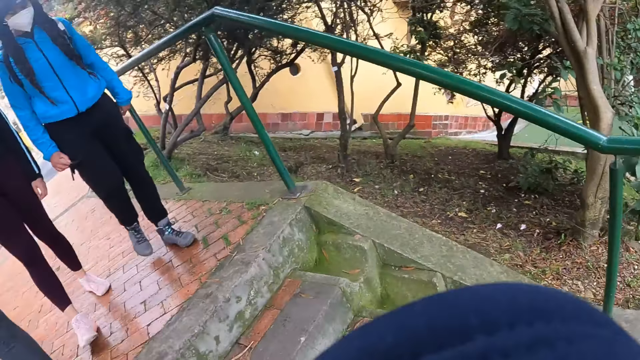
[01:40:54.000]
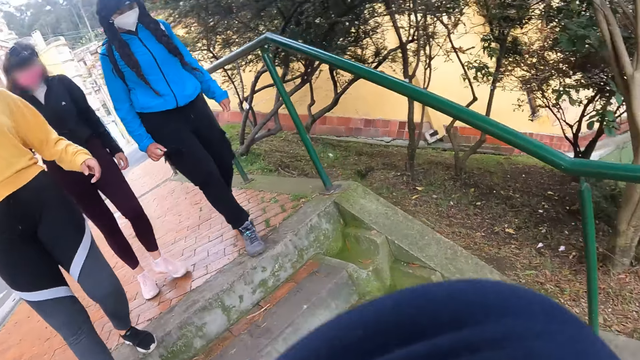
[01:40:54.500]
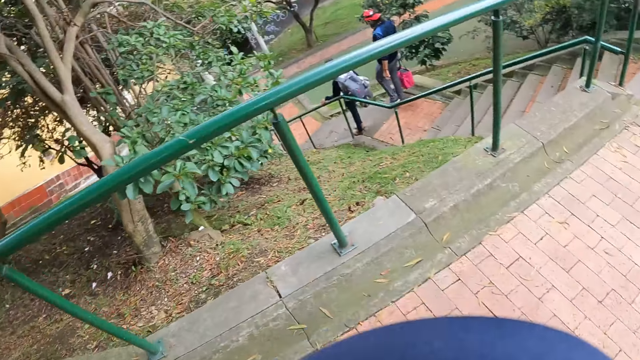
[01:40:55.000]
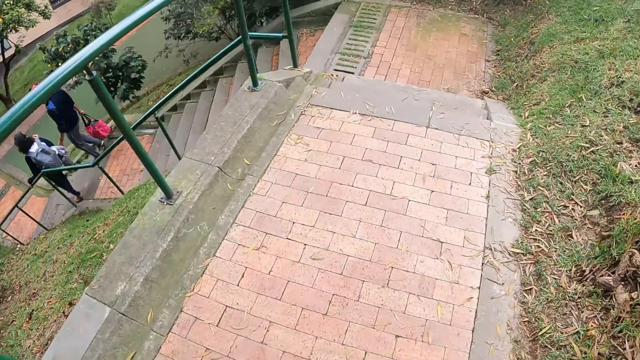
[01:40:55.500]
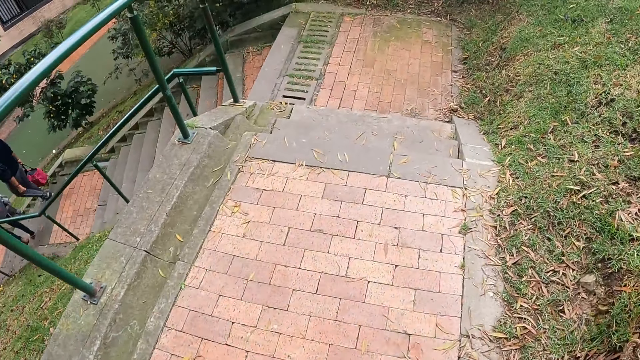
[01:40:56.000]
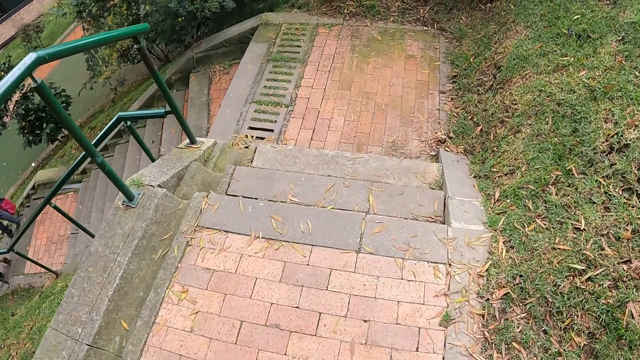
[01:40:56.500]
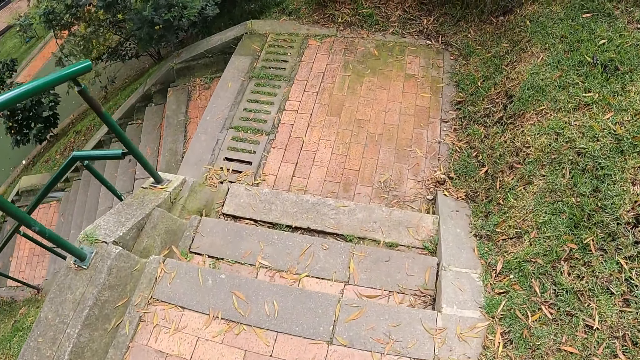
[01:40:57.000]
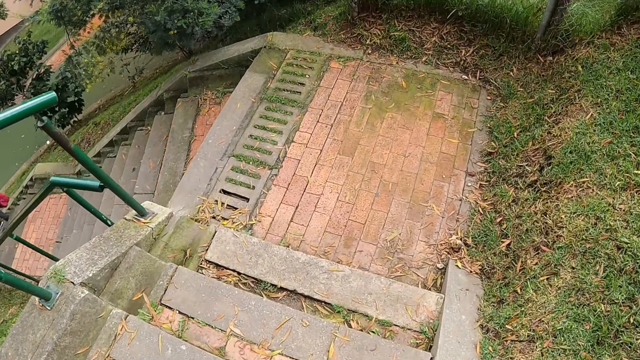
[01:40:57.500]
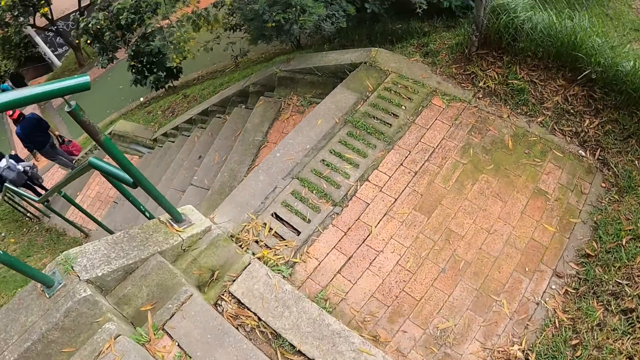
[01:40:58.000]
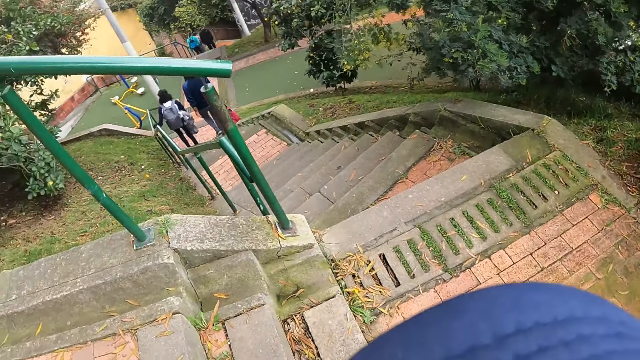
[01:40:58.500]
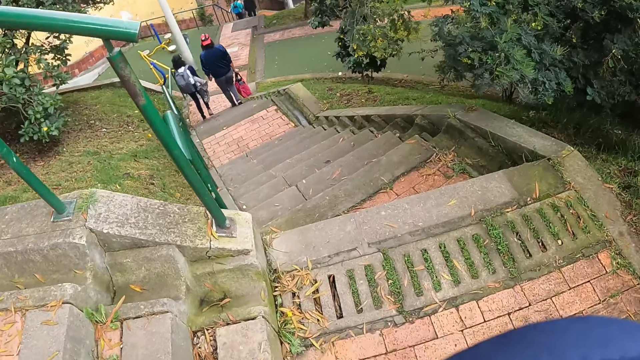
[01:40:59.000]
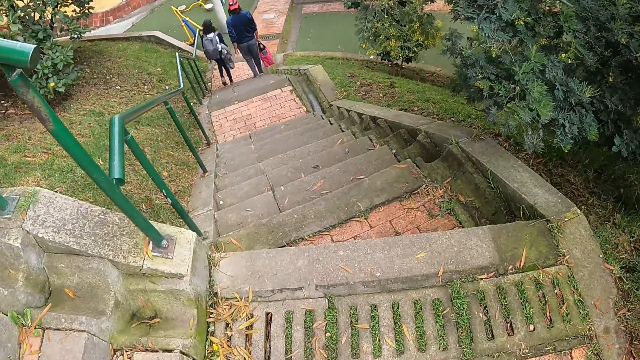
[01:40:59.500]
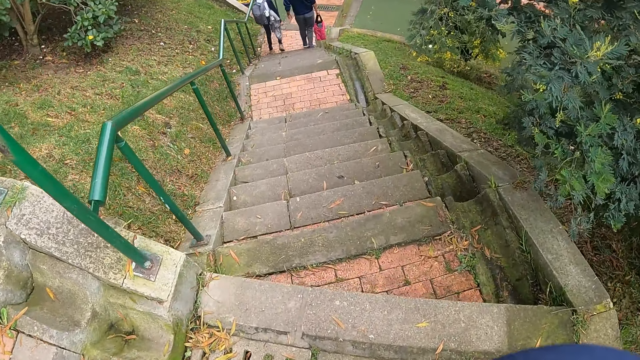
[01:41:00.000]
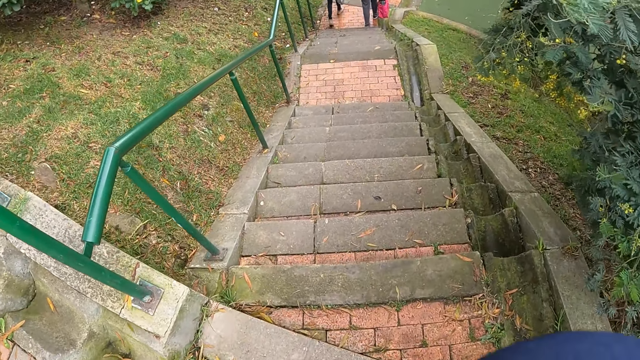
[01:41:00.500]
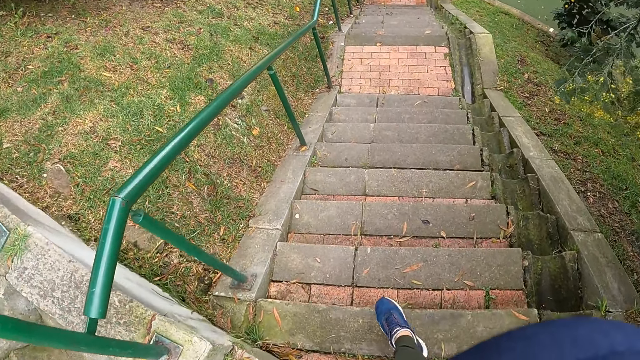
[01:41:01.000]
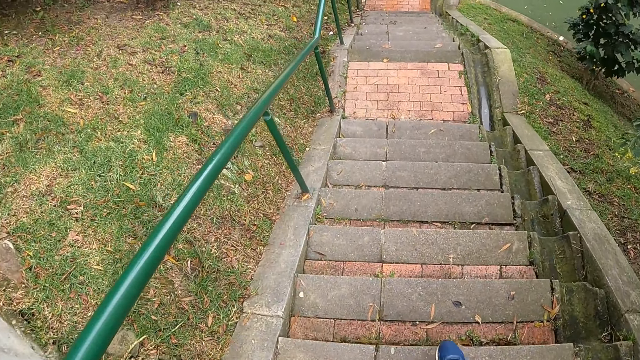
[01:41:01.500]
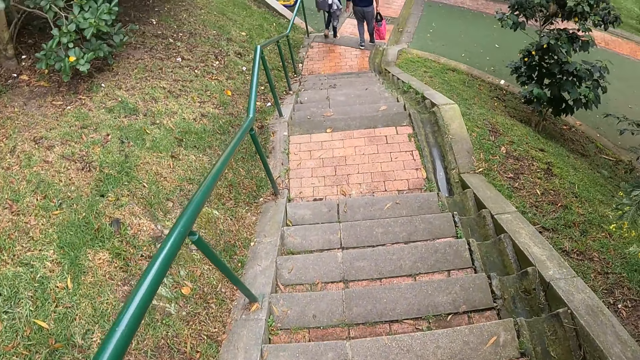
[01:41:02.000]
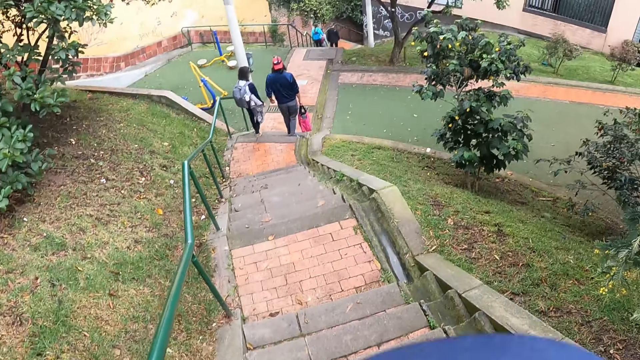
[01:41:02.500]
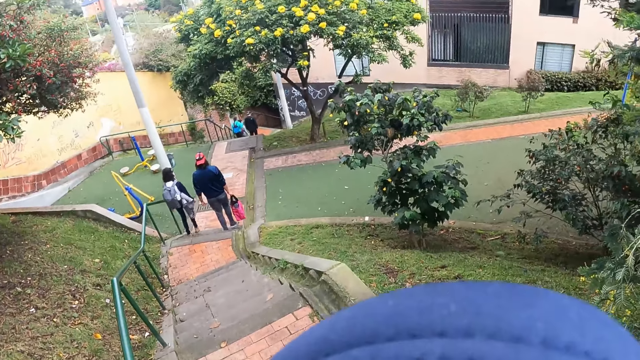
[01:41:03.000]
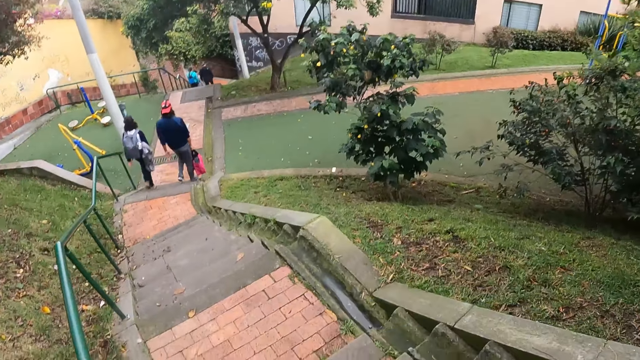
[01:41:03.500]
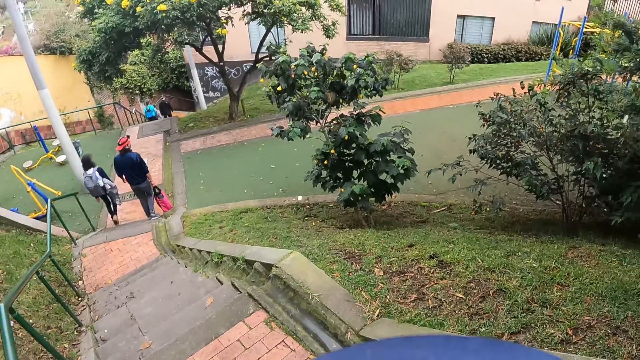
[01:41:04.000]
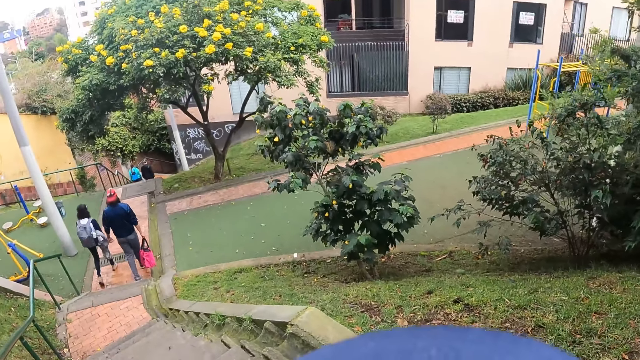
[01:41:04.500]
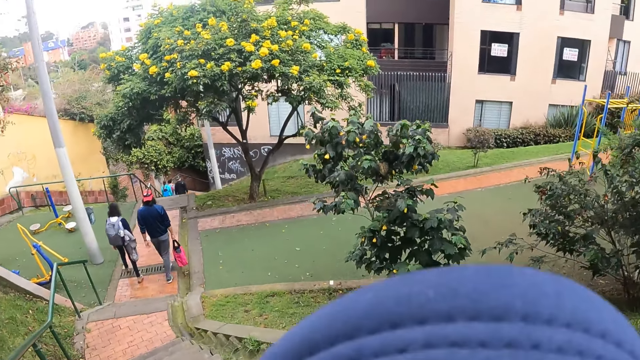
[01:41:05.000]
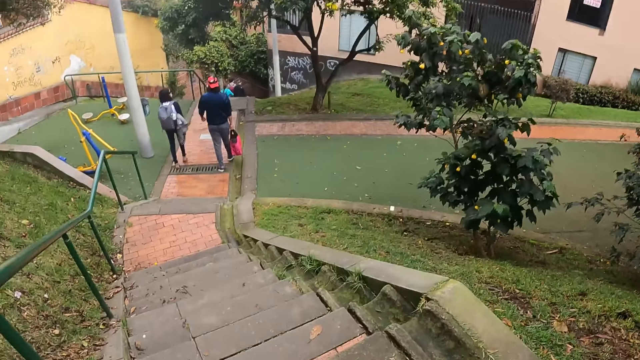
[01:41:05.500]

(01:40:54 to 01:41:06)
A woman walks down the staircase. The camera wearer looks around. A man walks down the staircase. The camera wearer walks around and walks down the stairs.

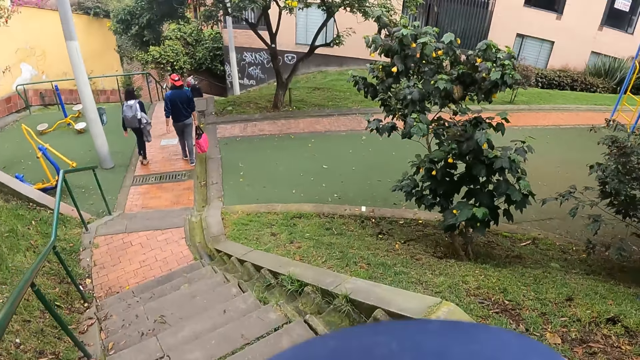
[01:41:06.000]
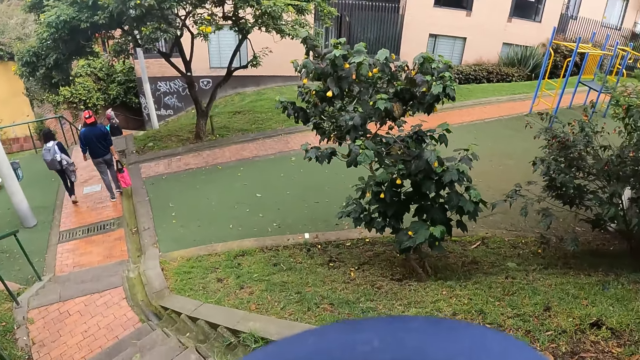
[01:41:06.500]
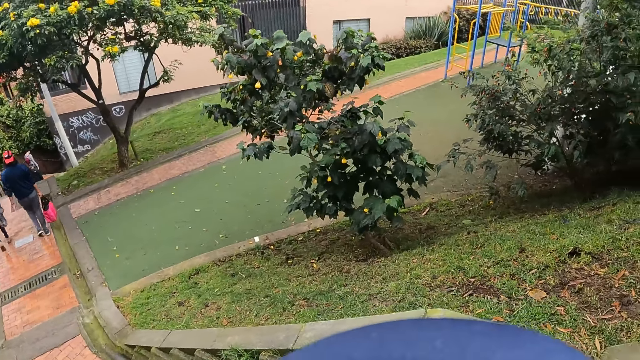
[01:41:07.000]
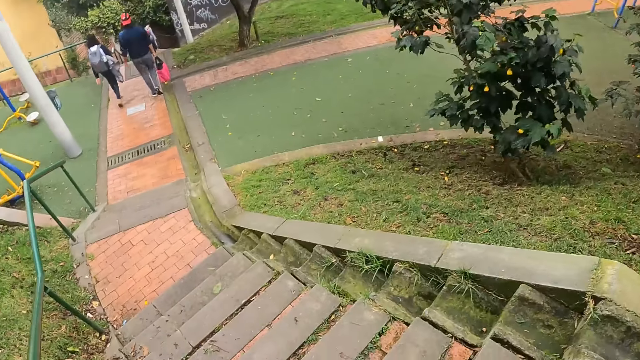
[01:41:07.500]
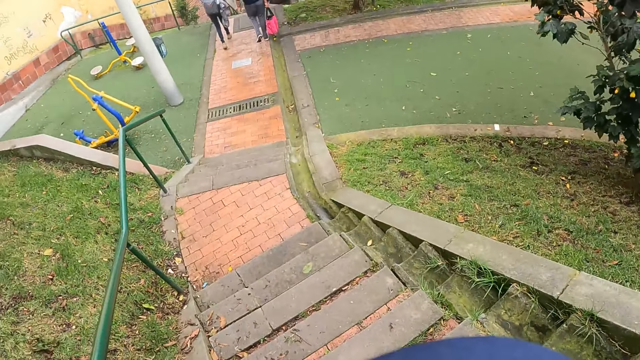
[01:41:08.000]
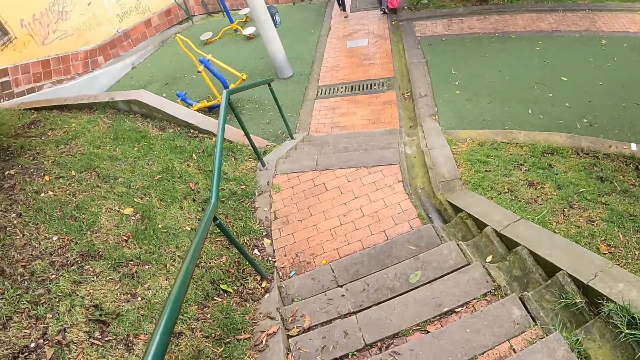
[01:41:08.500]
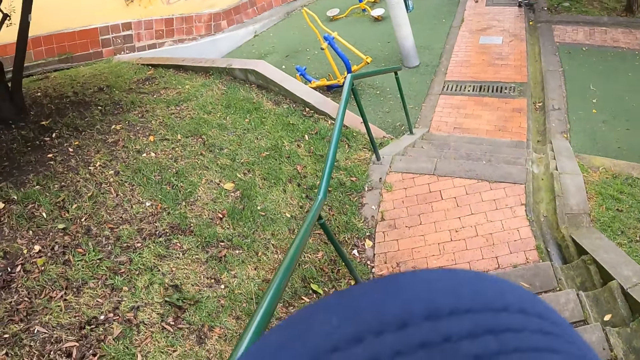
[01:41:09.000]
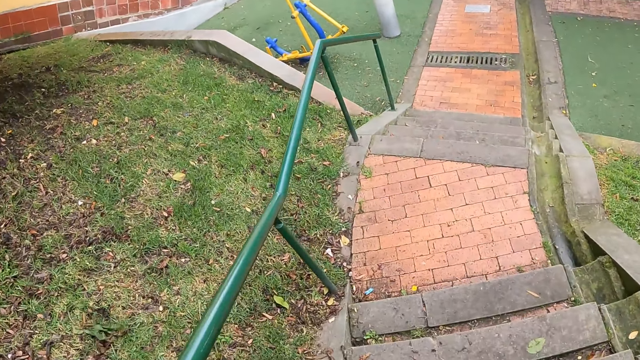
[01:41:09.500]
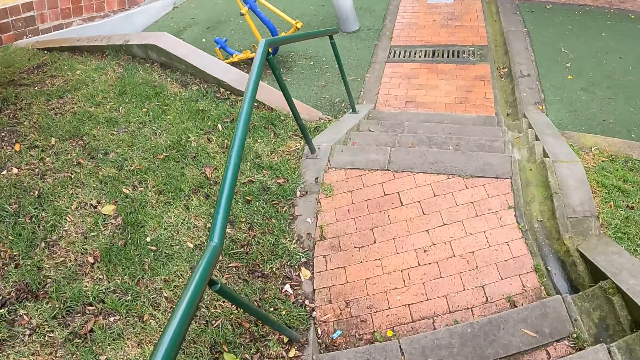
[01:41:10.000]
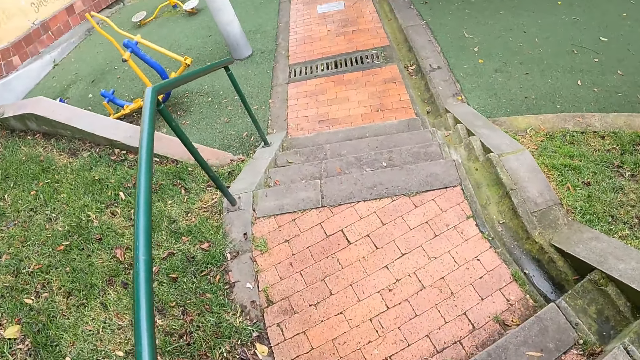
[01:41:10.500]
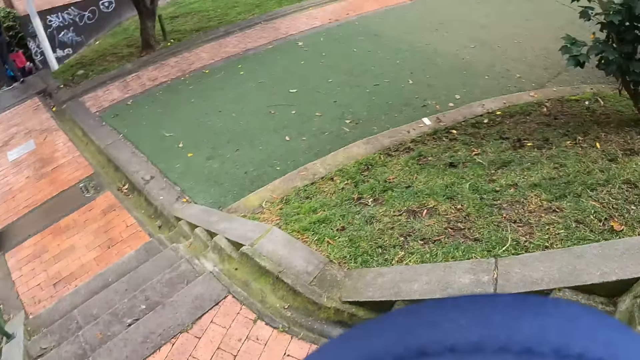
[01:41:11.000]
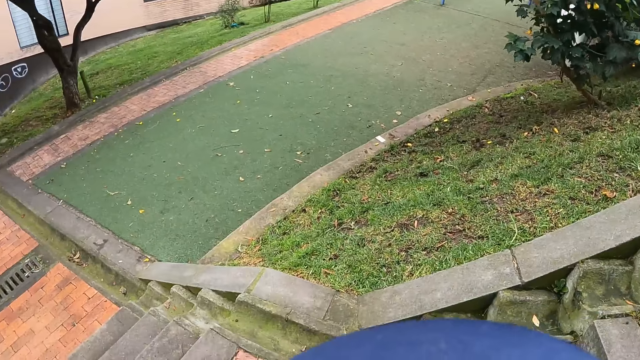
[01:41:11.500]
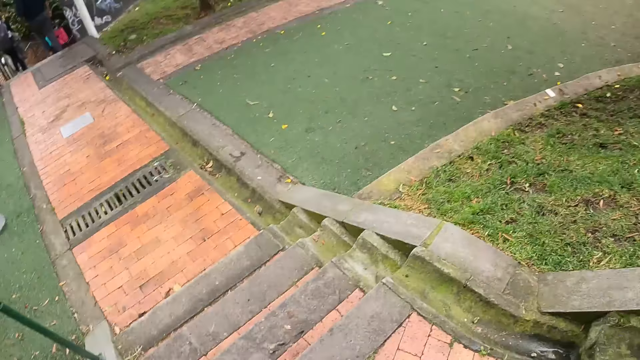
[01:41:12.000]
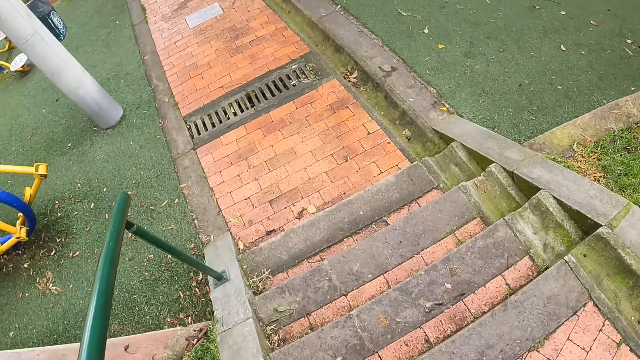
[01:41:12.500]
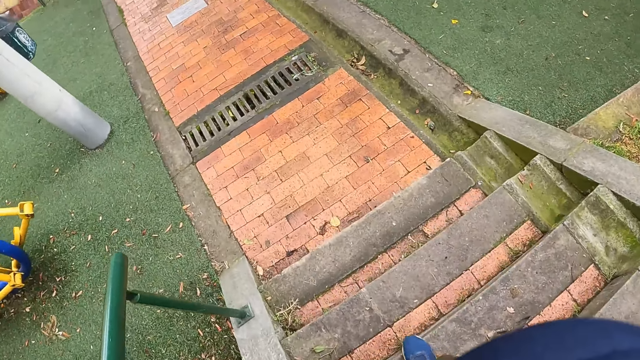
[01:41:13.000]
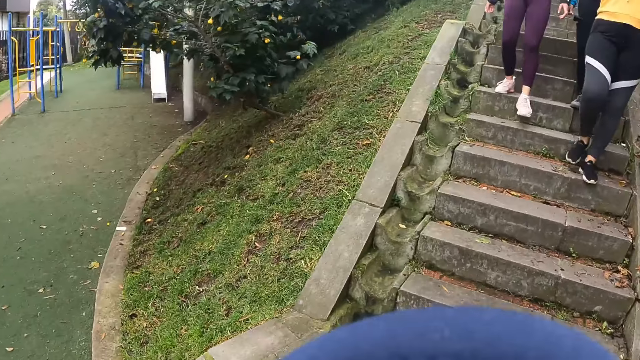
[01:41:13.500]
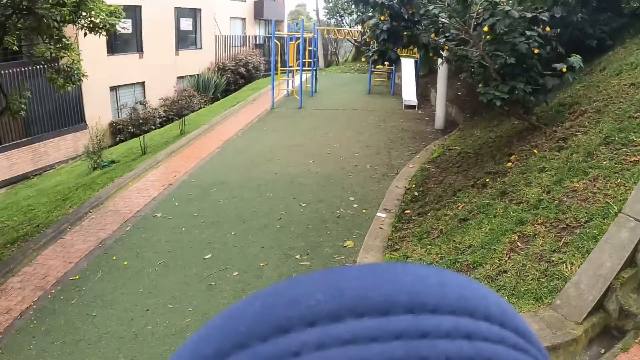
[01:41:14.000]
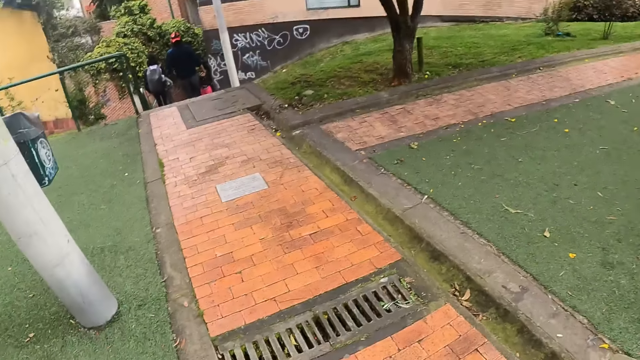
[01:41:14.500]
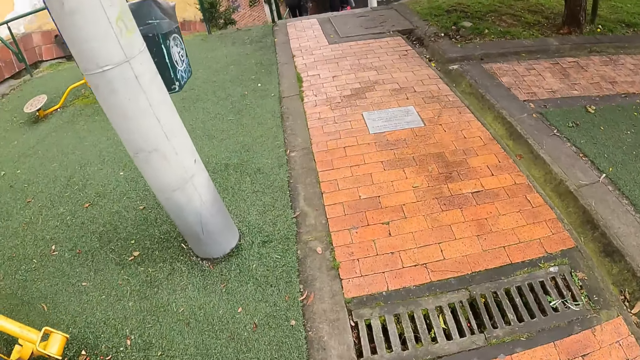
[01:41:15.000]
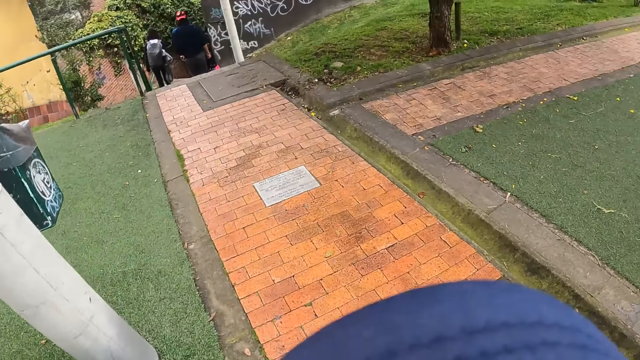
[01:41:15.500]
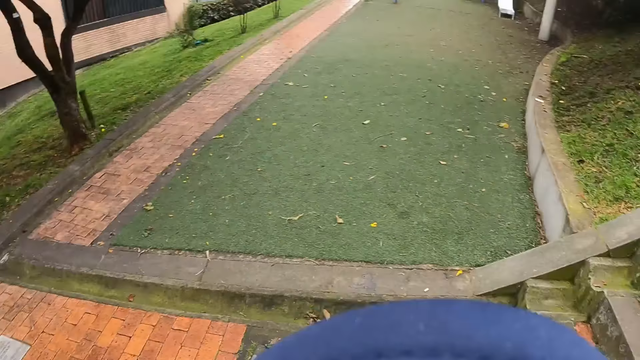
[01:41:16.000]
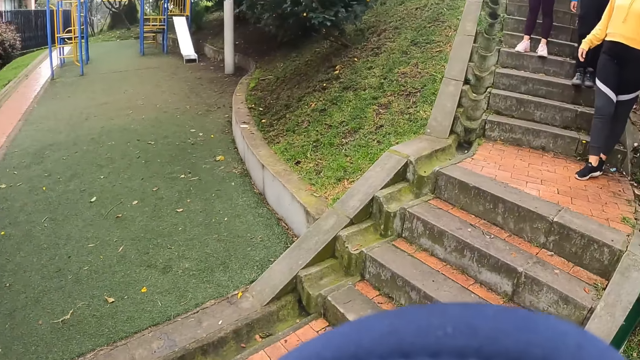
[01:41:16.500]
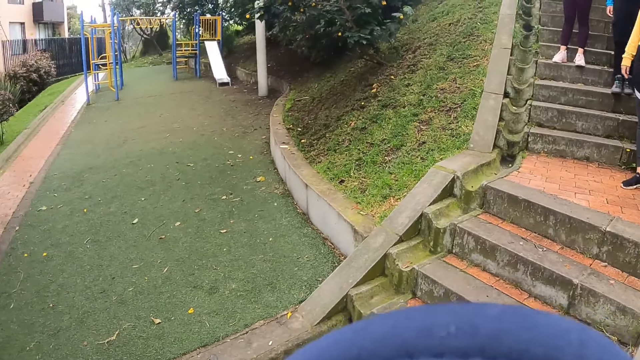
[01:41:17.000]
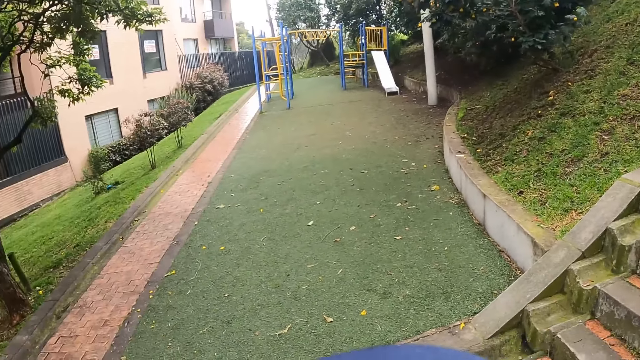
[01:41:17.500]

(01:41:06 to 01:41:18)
A woman walks down the staircase. The camera wearer looks around.
